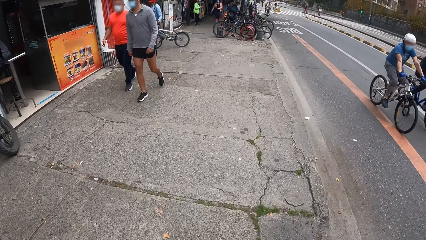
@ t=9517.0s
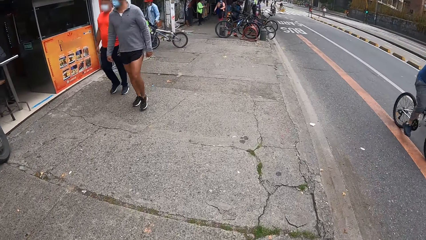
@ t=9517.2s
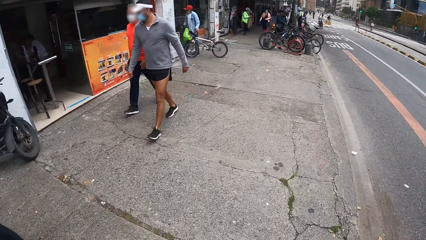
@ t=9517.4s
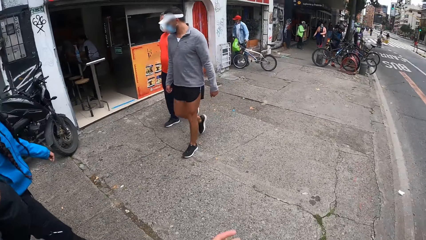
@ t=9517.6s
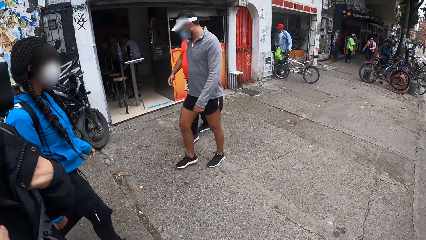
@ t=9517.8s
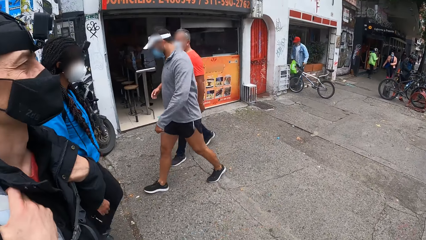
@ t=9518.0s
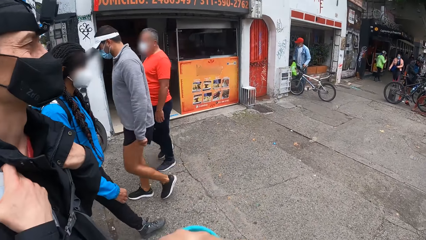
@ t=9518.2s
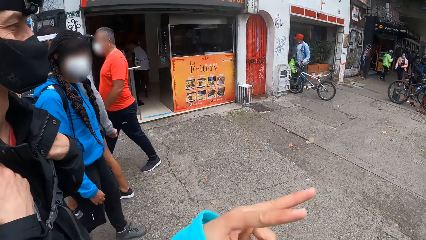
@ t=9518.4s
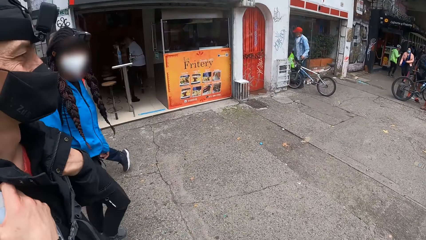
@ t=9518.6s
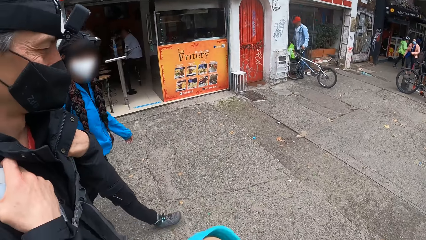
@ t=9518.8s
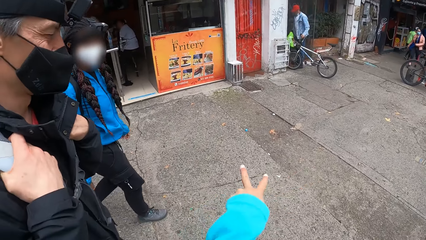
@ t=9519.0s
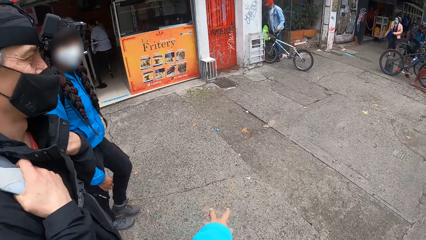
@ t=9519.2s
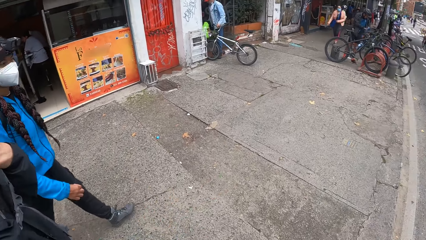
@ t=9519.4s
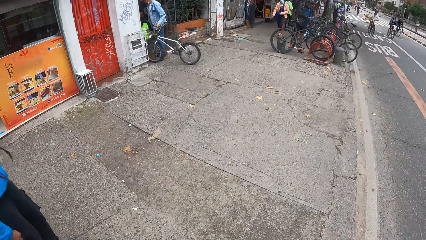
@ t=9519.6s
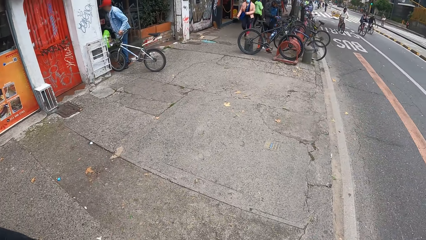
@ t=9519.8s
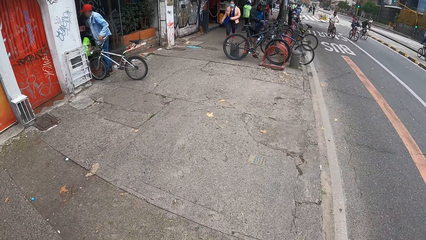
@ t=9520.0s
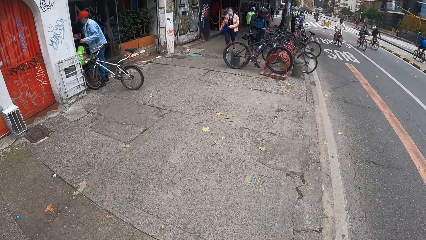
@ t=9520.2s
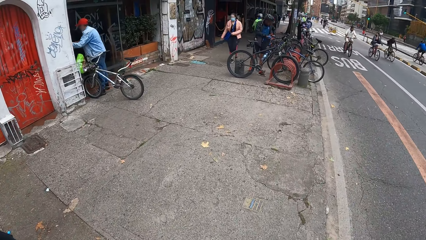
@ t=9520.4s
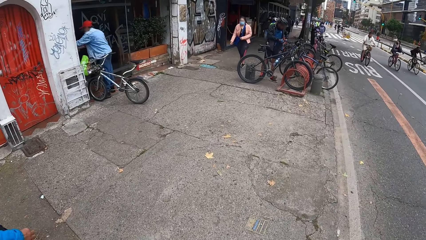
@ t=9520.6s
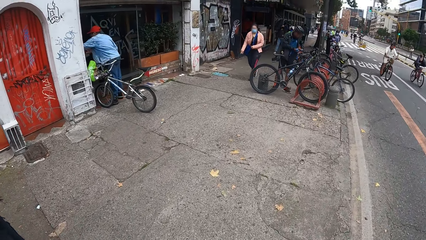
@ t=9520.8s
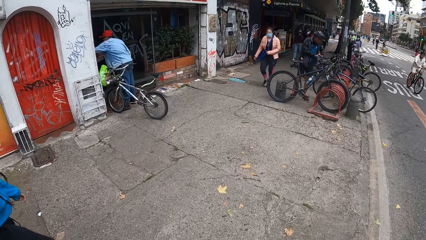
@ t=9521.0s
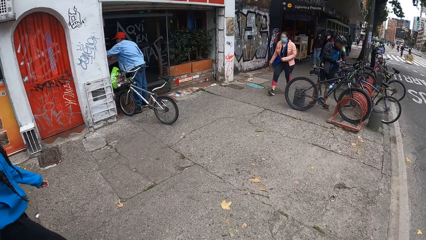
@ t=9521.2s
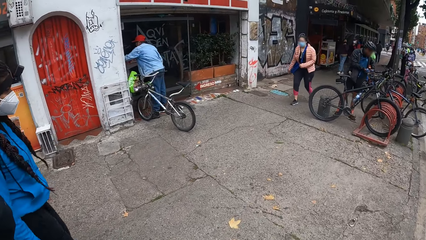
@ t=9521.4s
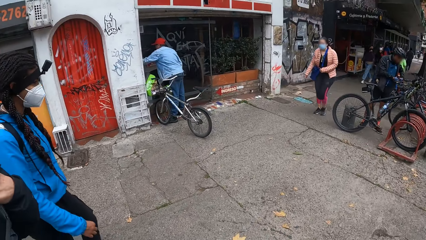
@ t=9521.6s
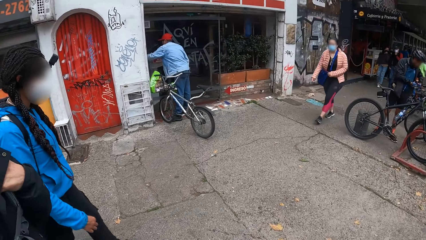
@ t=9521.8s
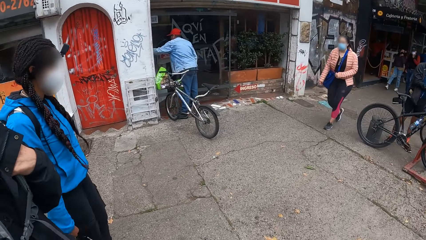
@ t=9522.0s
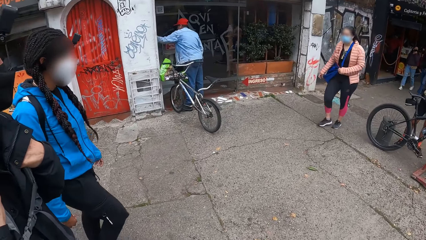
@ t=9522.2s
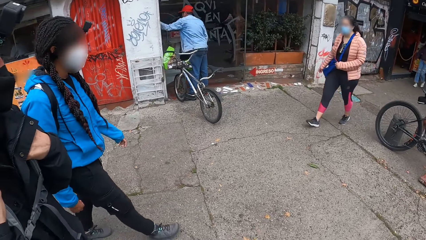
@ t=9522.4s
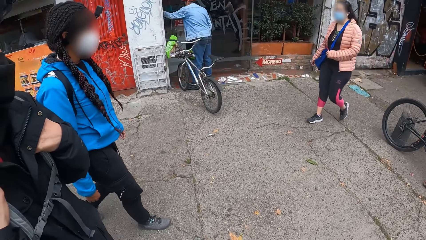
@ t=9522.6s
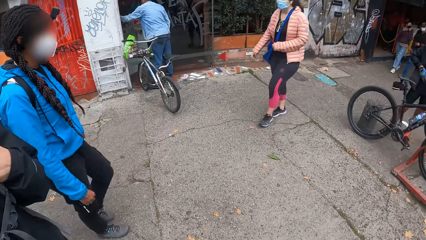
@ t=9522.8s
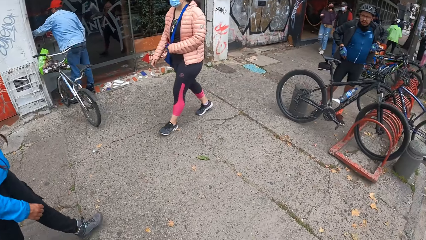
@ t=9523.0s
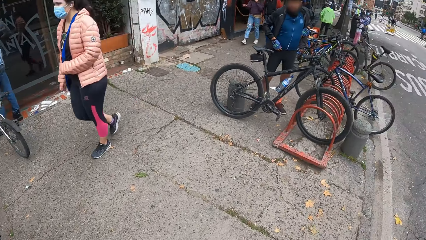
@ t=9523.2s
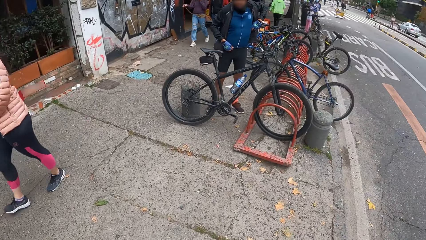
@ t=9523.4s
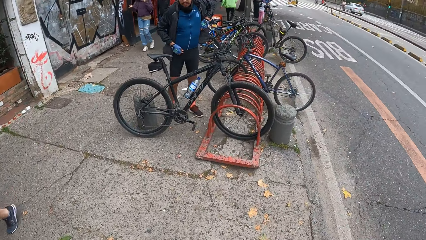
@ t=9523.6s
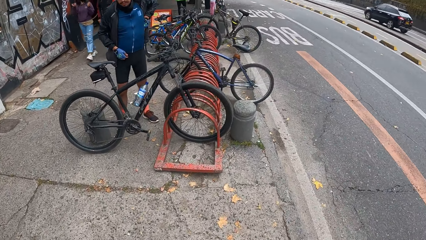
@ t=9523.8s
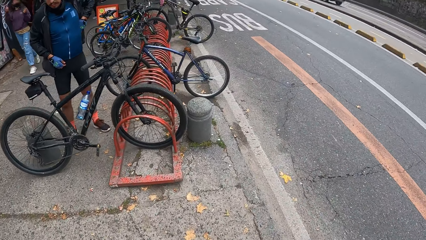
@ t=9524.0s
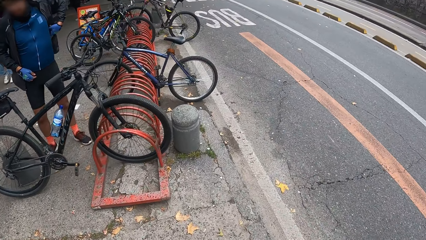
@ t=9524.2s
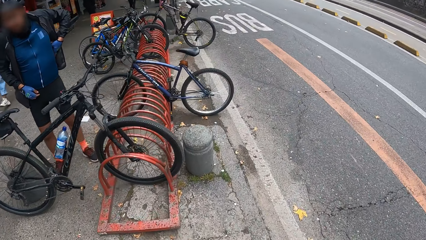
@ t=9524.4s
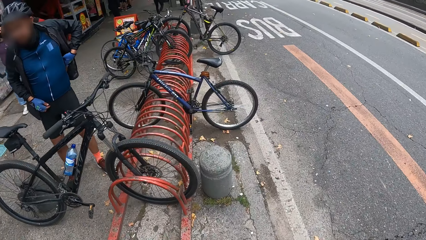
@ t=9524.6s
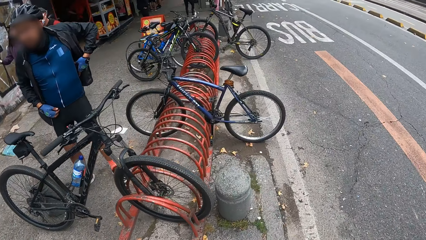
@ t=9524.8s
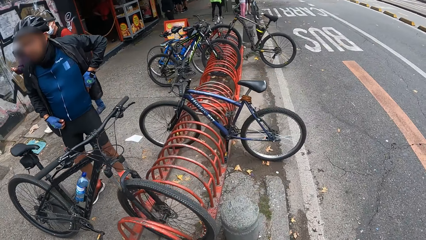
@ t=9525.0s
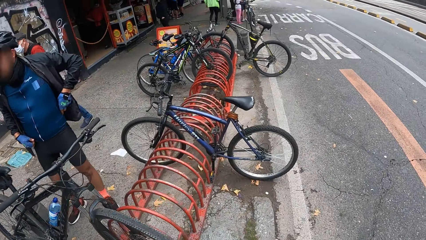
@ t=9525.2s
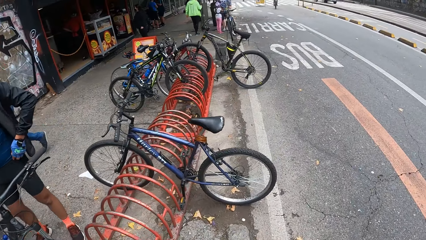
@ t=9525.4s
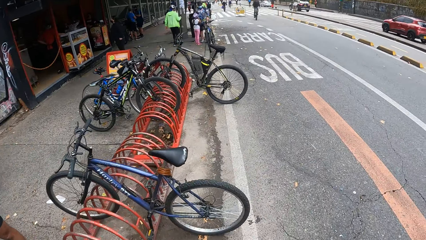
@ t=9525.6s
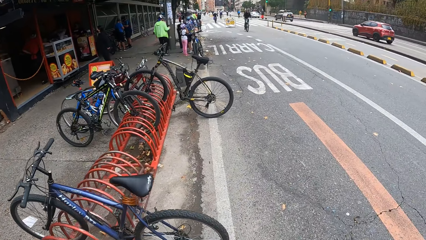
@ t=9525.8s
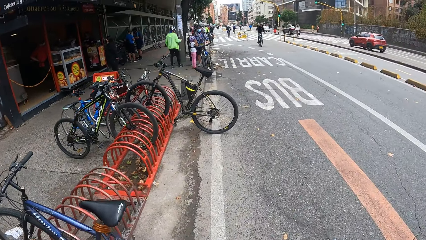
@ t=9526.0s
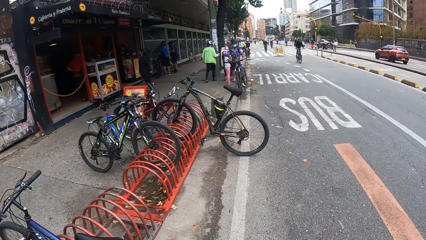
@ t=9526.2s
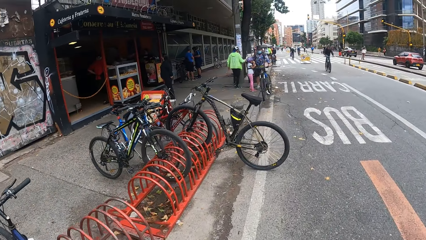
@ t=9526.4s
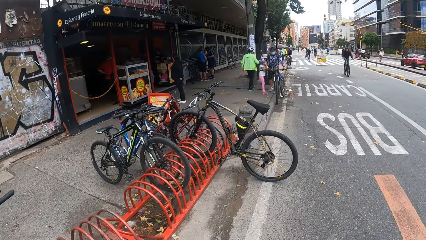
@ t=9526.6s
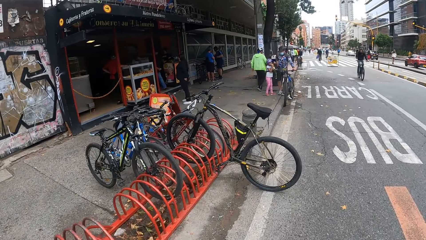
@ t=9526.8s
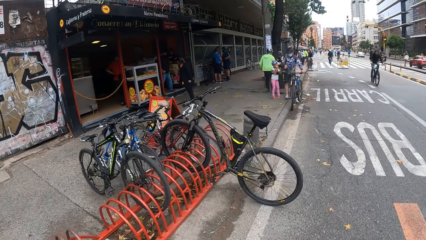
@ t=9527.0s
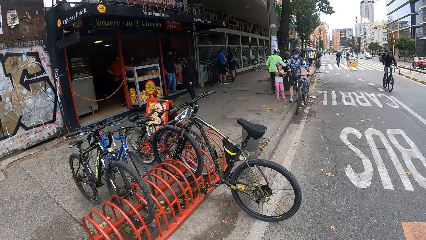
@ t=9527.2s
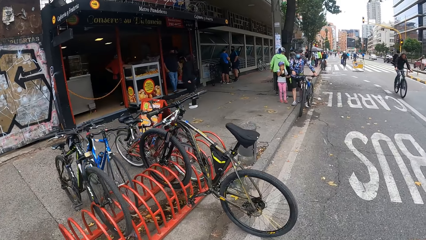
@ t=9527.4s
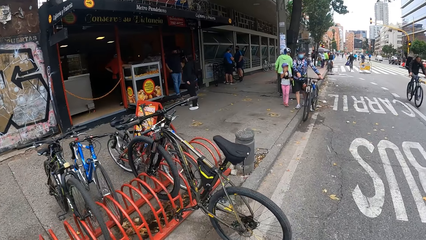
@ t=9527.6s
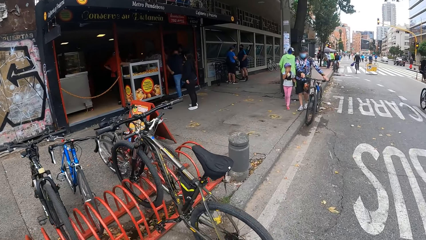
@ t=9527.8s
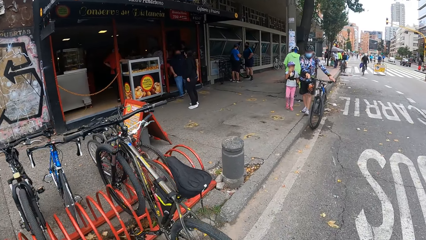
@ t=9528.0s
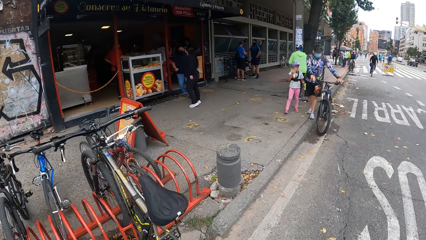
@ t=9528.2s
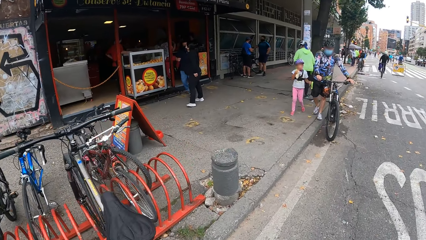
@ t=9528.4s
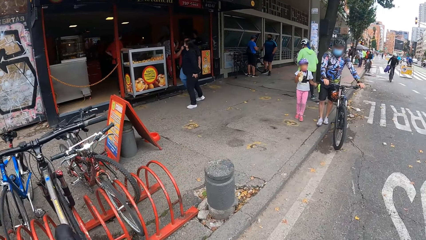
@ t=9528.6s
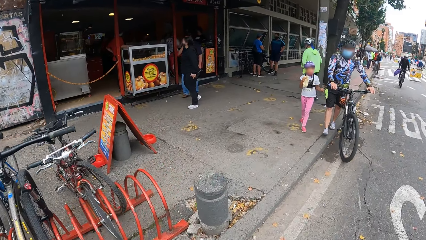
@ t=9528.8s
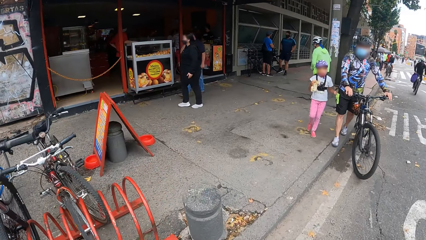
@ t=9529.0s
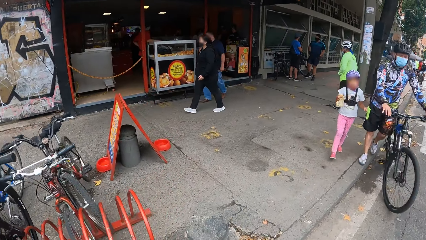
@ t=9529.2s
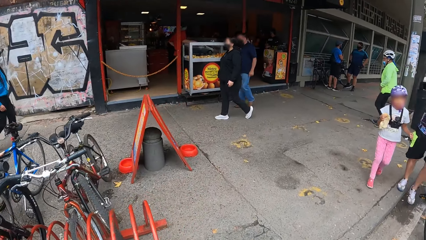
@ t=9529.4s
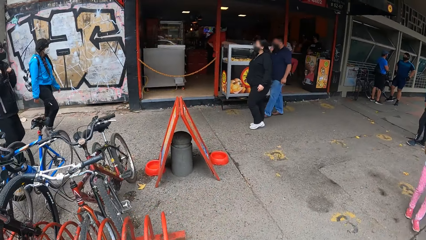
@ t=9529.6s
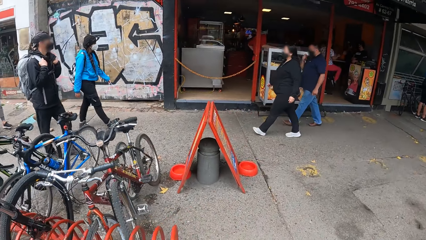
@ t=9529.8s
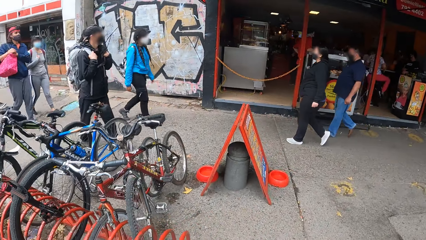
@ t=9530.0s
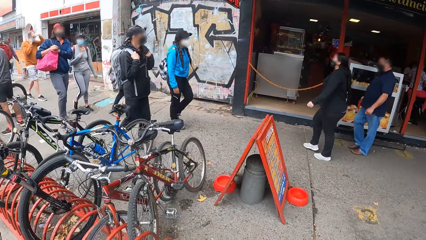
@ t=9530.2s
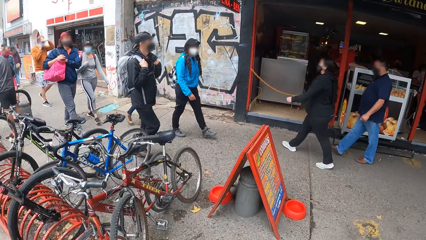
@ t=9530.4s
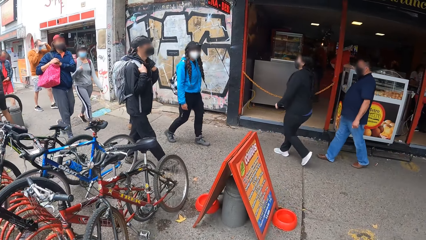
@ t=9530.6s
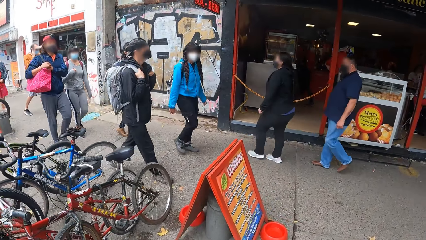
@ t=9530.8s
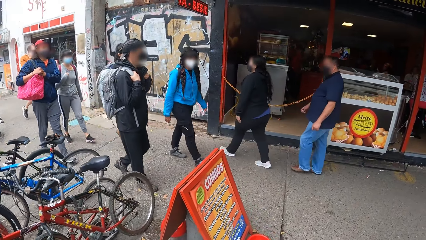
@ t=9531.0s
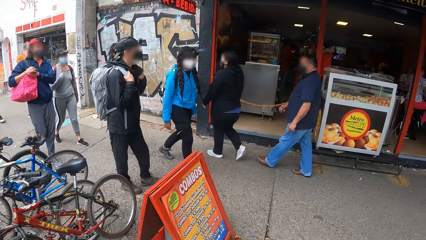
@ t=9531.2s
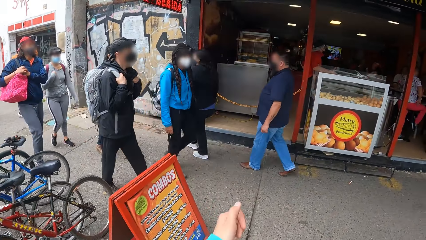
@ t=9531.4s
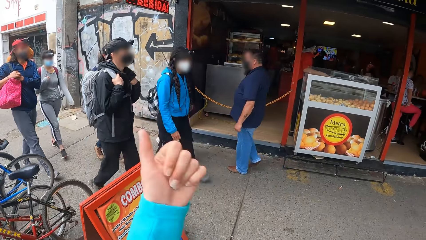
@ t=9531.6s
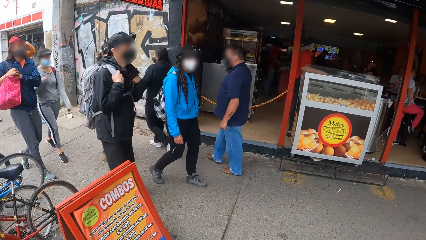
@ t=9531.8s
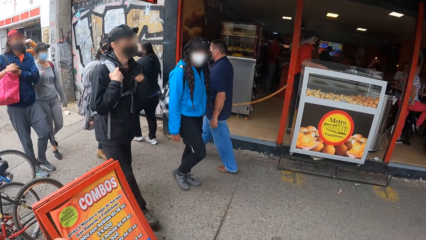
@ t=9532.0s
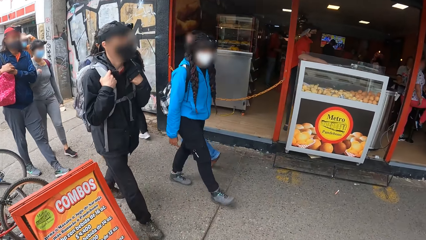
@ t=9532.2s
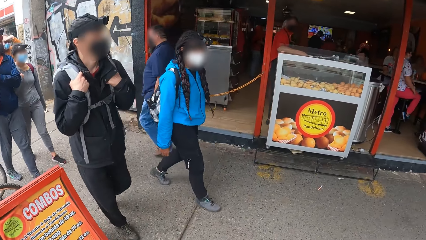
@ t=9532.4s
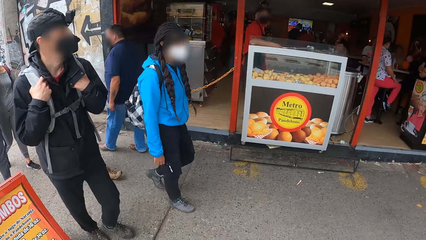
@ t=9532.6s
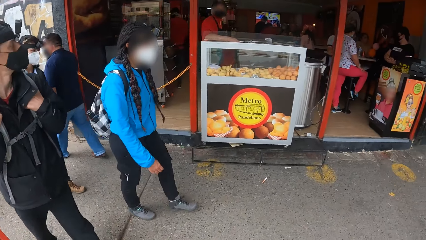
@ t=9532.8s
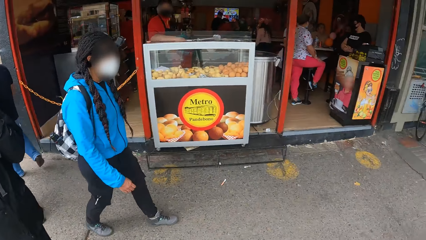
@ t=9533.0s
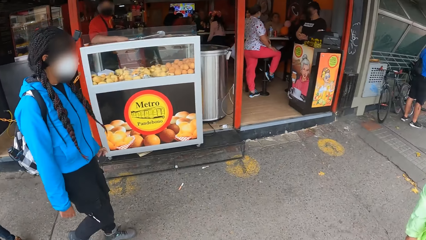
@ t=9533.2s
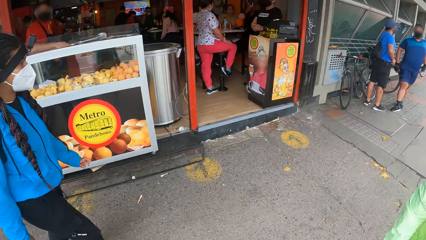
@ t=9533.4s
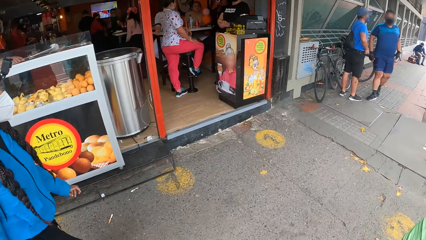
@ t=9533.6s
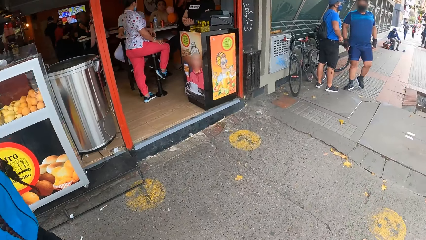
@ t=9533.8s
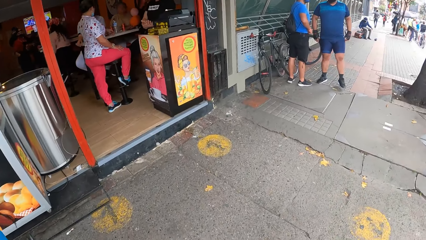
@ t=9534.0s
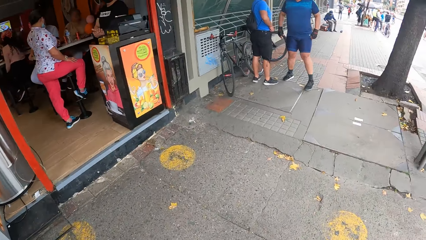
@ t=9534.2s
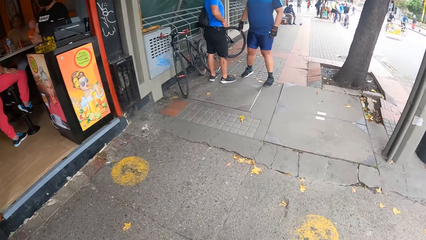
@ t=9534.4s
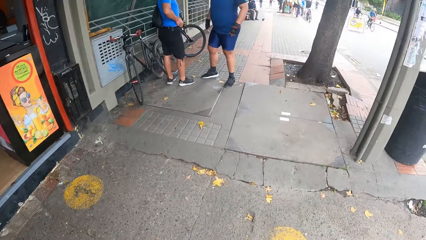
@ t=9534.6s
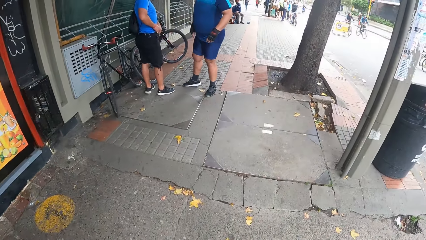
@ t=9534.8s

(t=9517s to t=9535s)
The camera wearer shakes her hand. She walks on the pavement. She looks at a woman. She looks at the bicycles. She walks on the road. She walks on the pavement. She shakes her hand. She looks at the woman.
